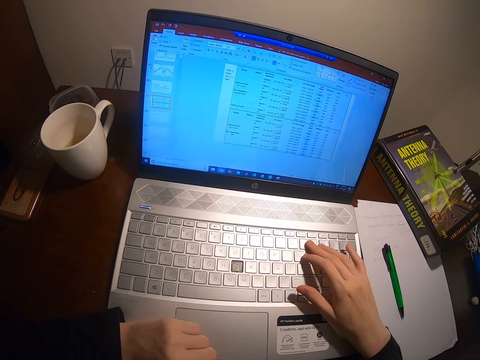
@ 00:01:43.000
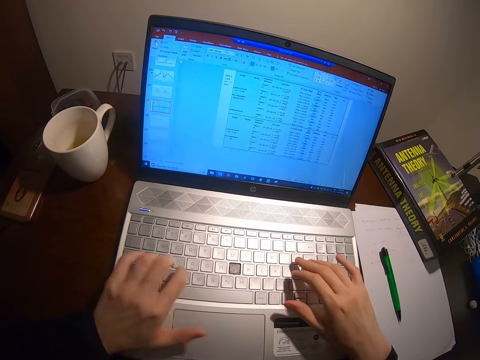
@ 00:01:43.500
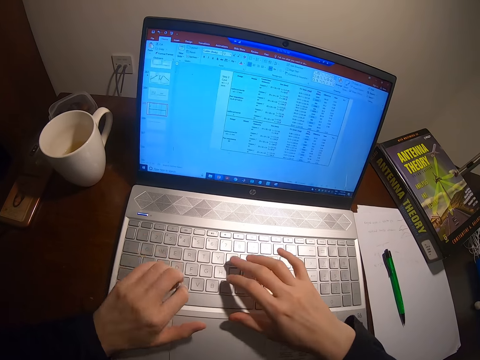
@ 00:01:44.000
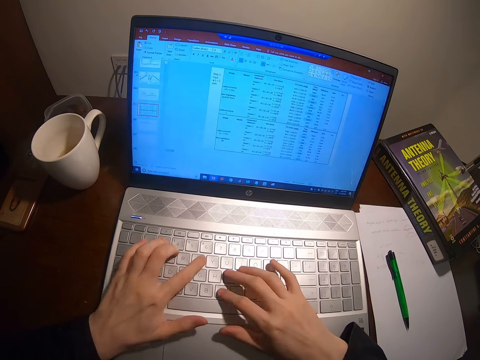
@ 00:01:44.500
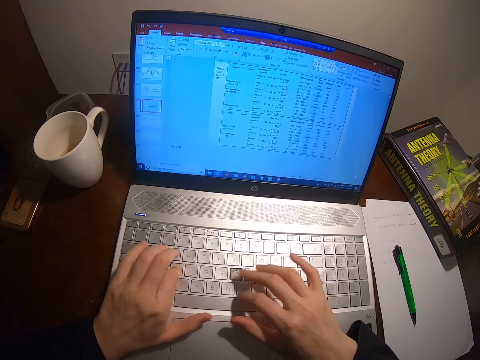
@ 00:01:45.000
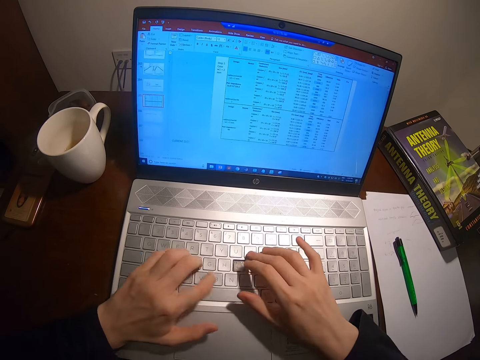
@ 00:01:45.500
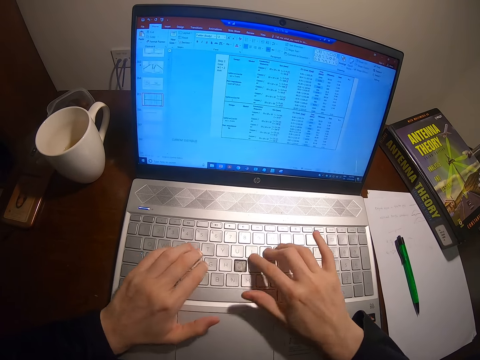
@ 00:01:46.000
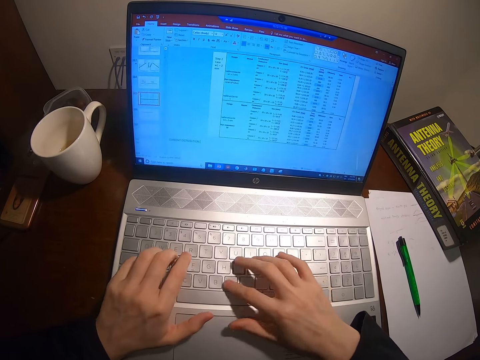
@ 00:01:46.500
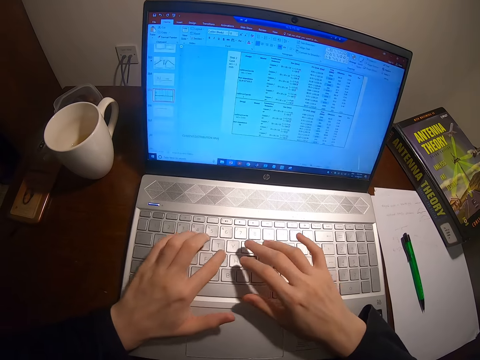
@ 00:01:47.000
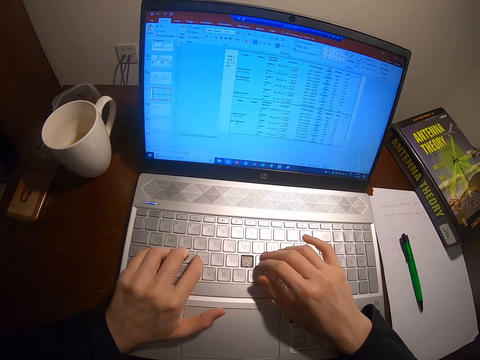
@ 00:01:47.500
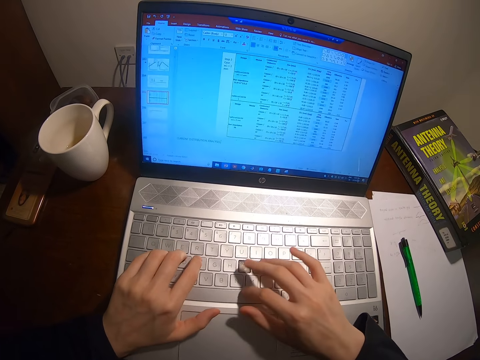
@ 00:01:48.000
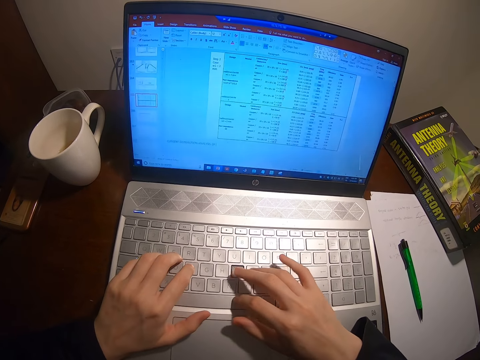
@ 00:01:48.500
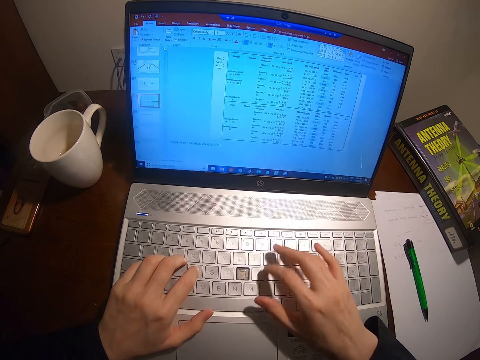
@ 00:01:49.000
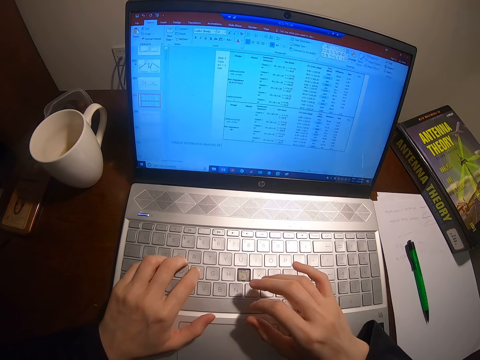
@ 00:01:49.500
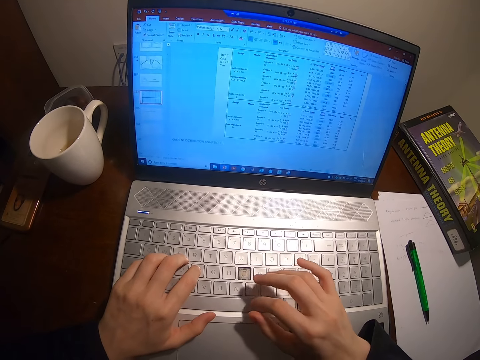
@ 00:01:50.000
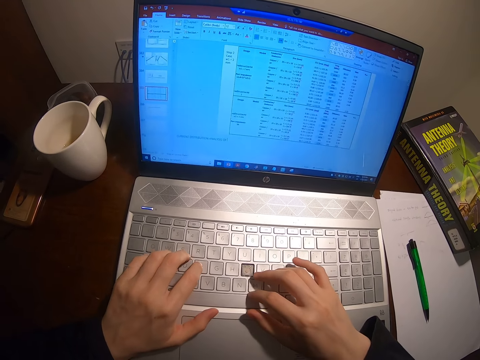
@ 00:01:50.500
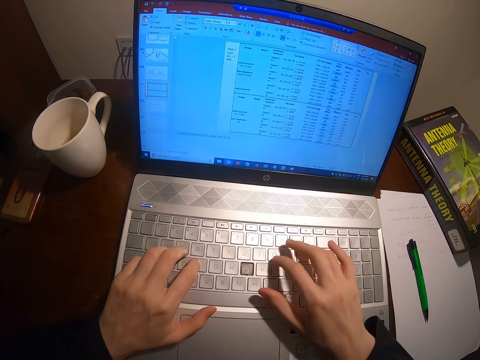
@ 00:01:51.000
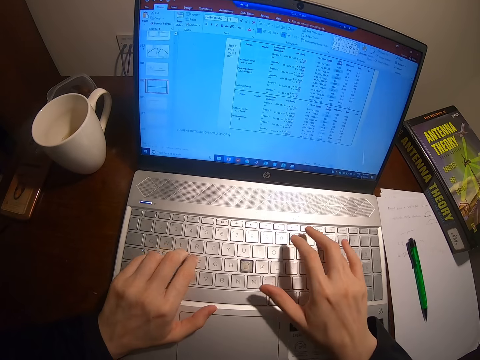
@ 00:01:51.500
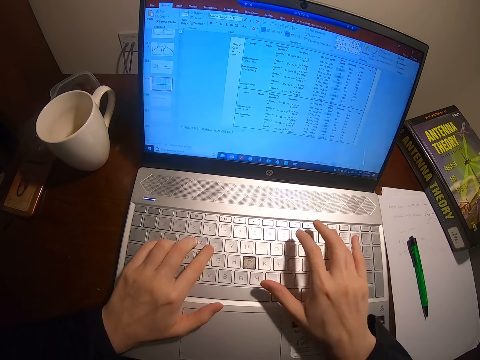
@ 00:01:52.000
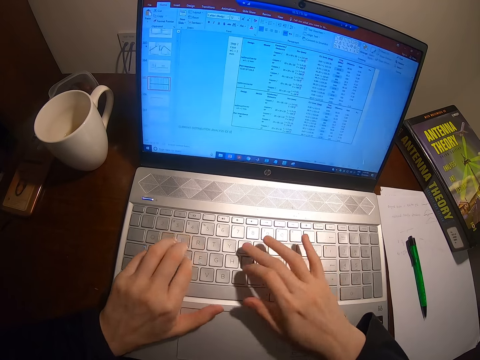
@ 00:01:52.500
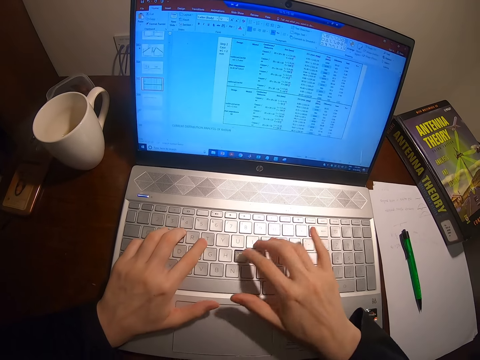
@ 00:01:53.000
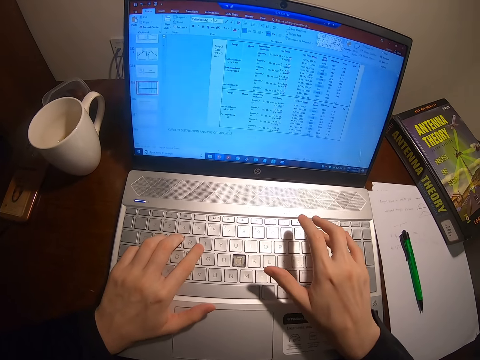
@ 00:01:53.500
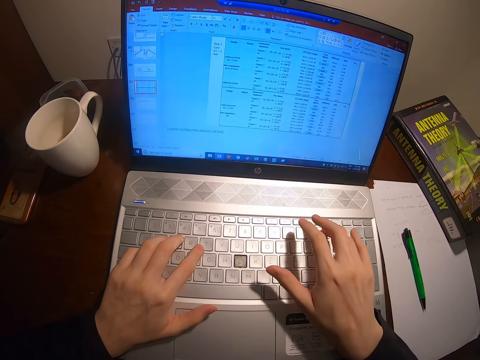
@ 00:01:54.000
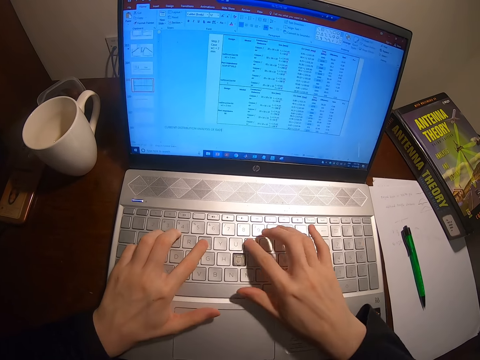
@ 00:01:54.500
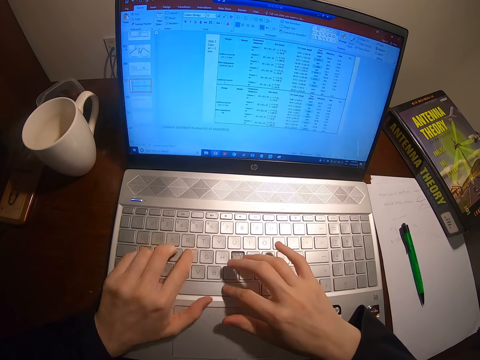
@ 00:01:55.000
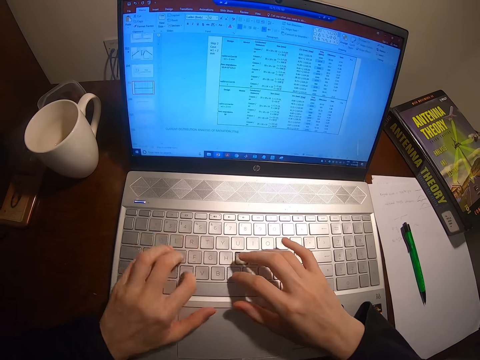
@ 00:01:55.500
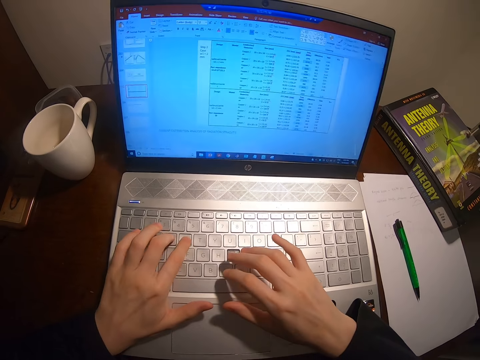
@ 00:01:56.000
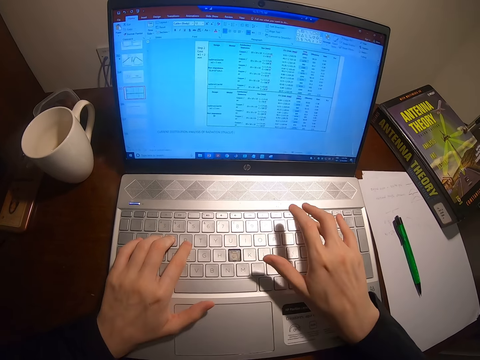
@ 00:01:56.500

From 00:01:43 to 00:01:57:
The camera wearer types on the laptop. They watch the laptop. They browse on the laptop.

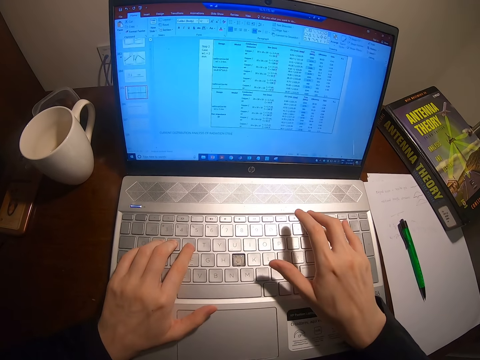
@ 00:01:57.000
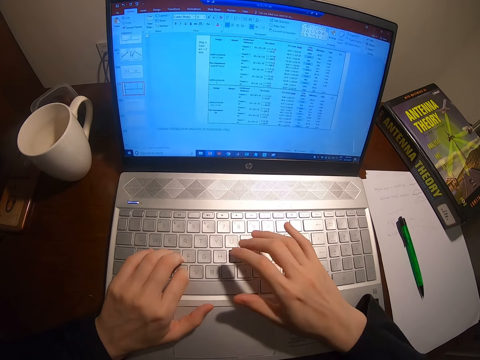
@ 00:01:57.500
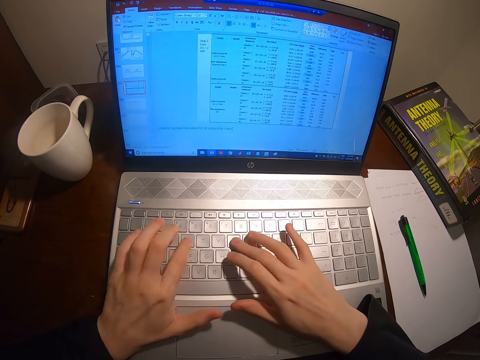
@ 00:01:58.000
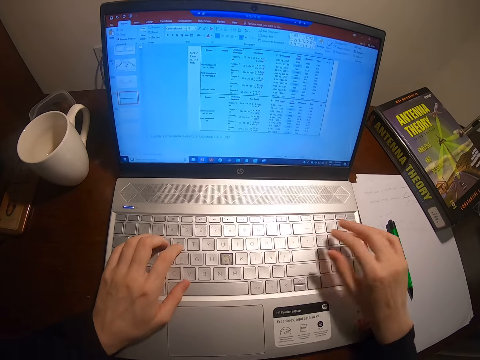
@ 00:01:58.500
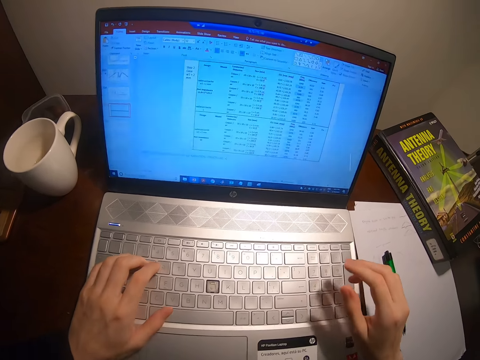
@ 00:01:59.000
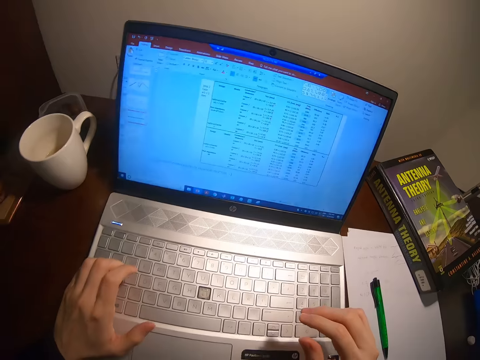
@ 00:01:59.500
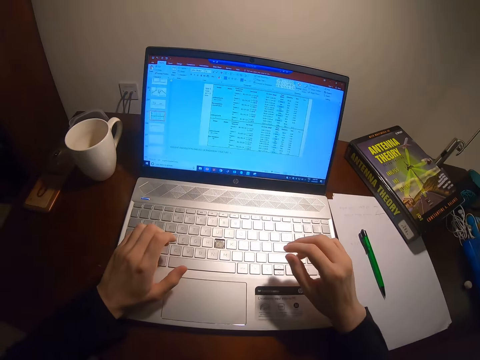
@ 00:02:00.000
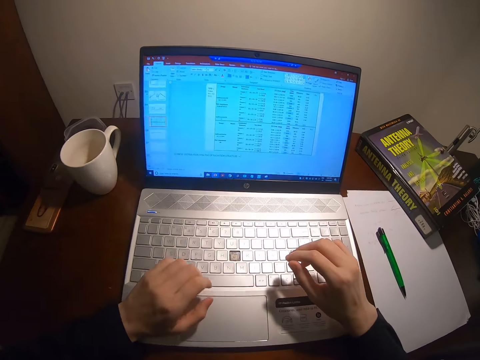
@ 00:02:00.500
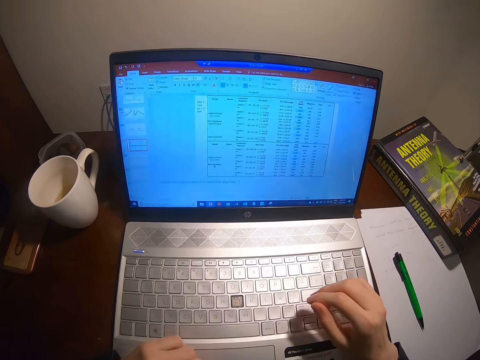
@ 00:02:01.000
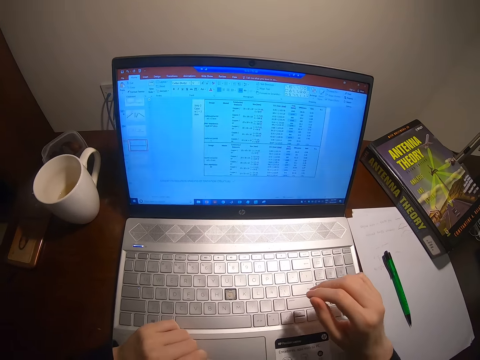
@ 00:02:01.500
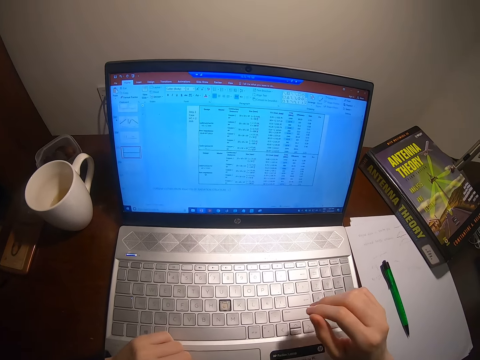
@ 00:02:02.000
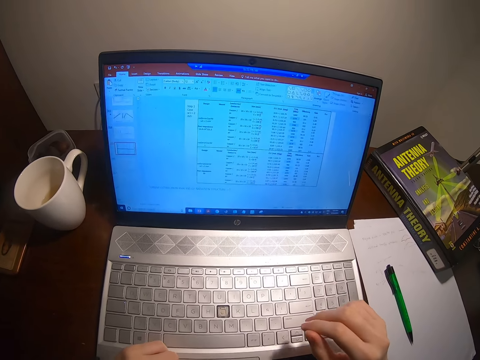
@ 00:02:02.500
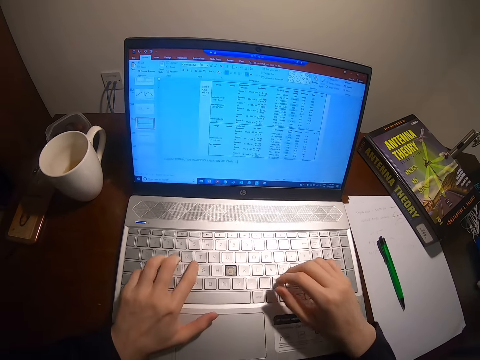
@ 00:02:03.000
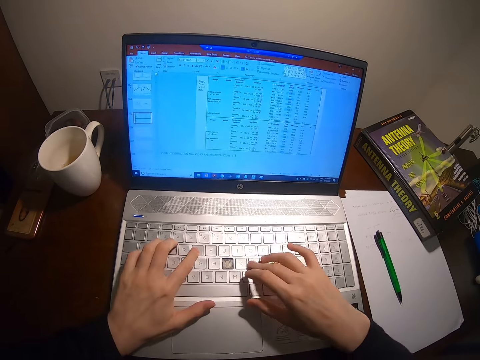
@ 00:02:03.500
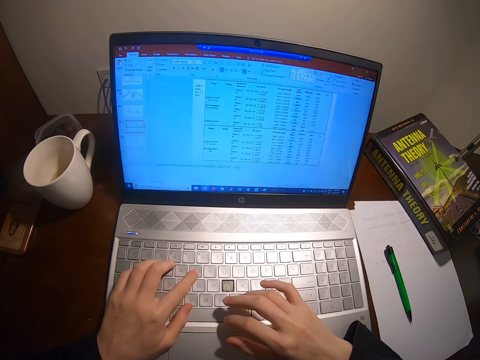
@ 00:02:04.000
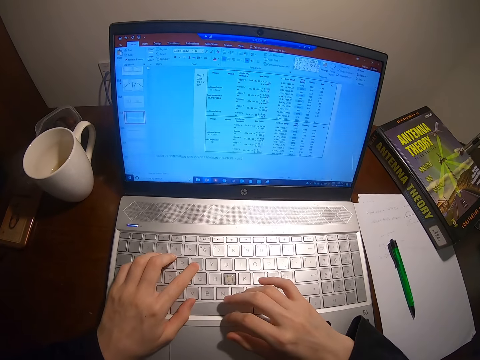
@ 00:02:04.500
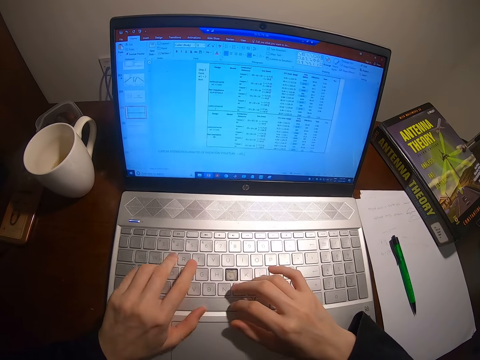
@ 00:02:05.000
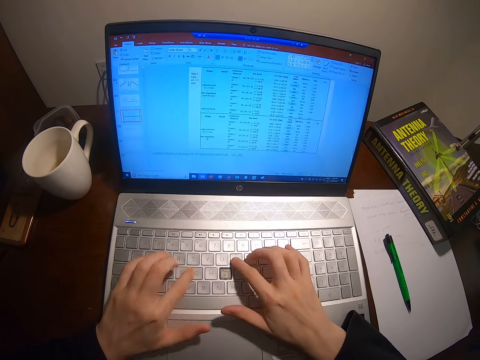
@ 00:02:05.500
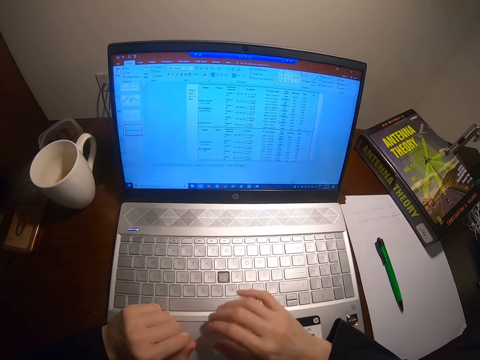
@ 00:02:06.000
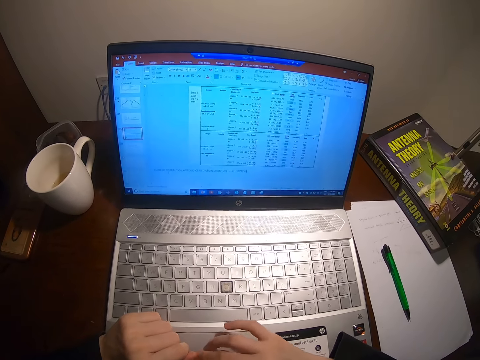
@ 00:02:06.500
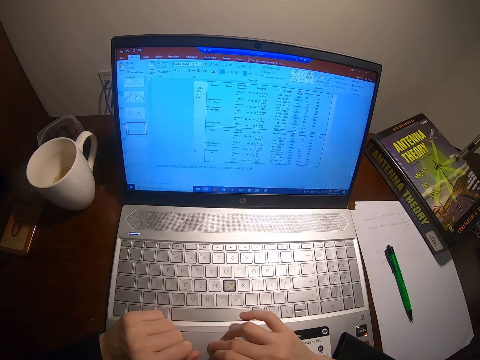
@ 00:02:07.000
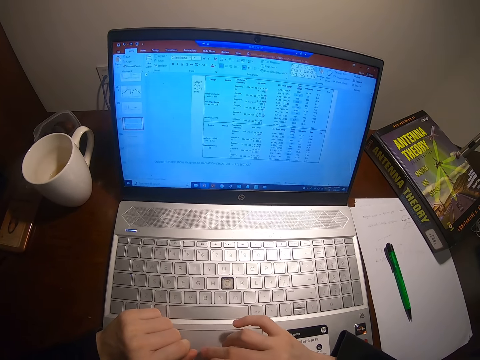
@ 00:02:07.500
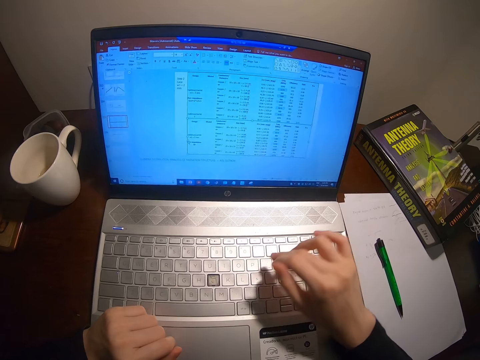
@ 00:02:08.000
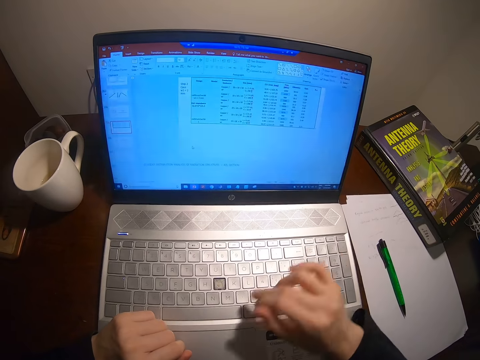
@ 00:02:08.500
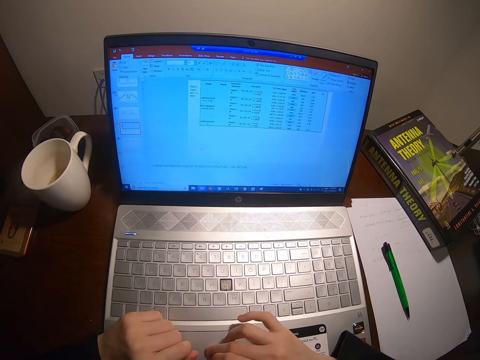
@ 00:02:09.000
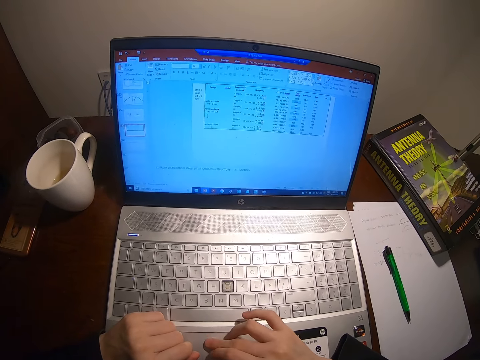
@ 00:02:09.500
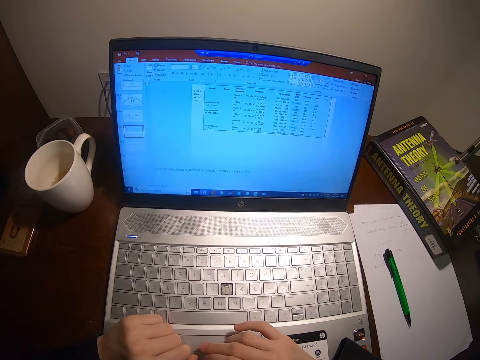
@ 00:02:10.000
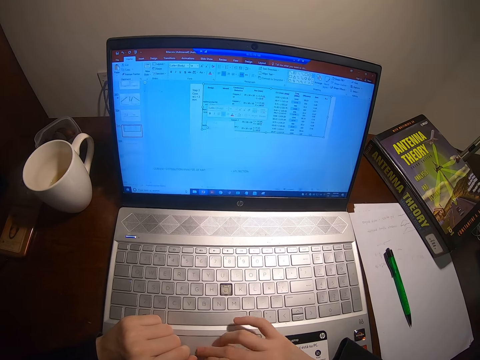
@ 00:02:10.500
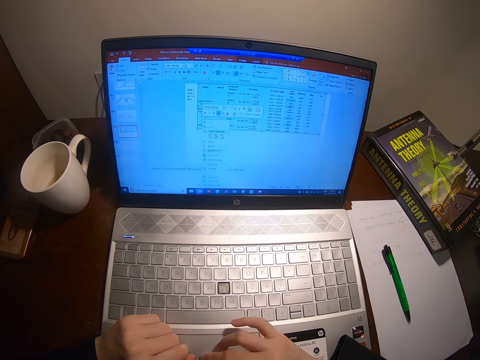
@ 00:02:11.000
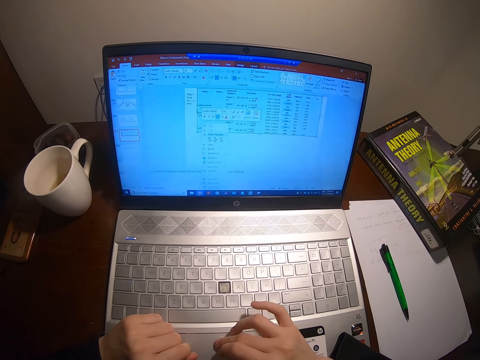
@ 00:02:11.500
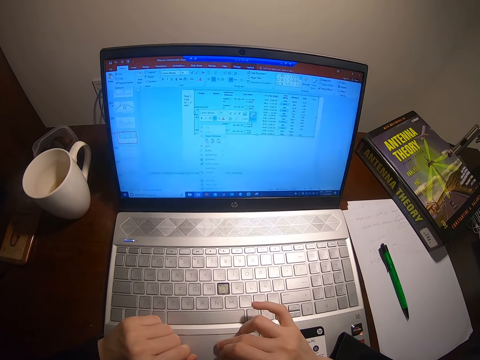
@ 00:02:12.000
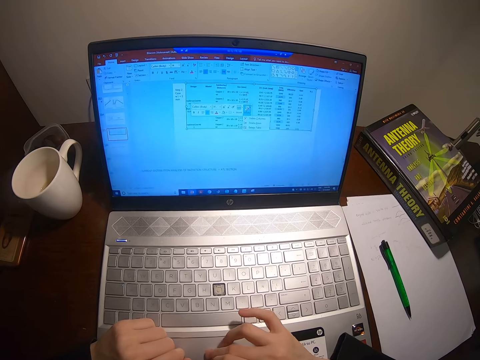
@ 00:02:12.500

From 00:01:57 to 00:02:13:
The camera wearer watches the laptop. They browse on the laptop. They use the laptop. They watch the laptop.
